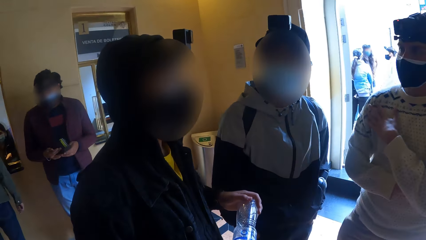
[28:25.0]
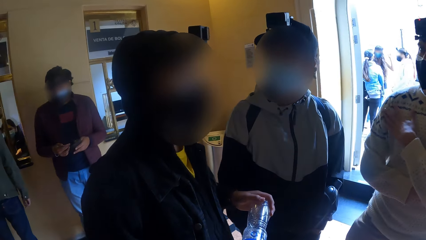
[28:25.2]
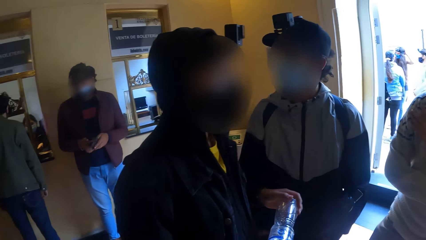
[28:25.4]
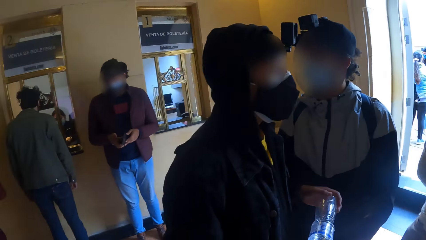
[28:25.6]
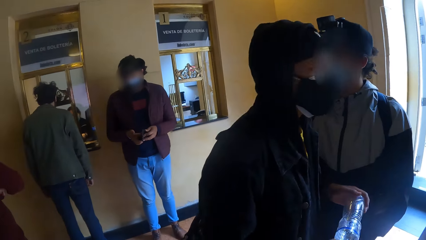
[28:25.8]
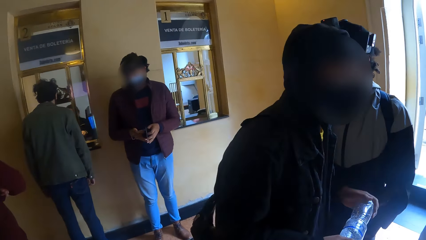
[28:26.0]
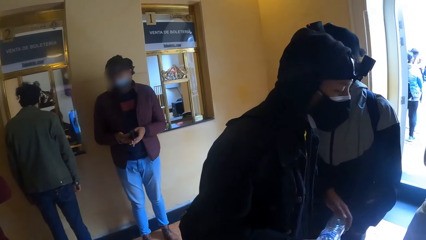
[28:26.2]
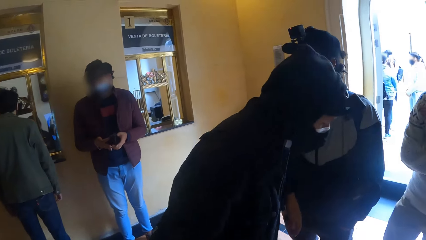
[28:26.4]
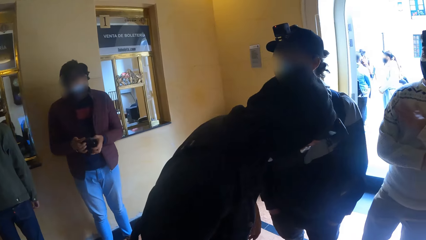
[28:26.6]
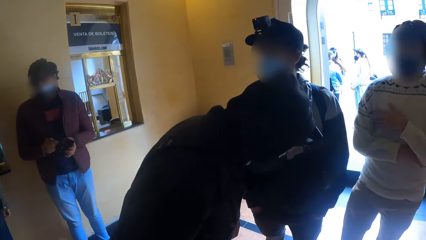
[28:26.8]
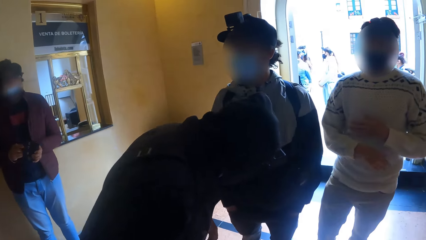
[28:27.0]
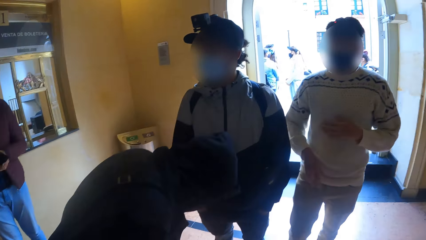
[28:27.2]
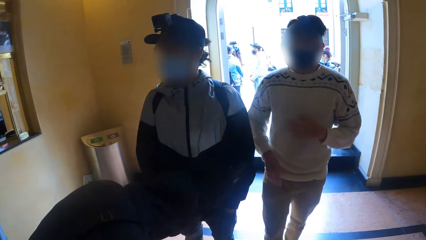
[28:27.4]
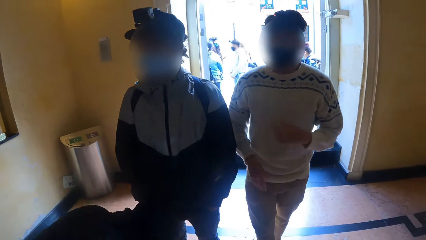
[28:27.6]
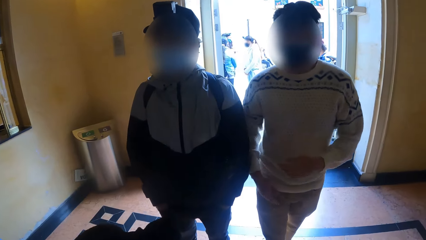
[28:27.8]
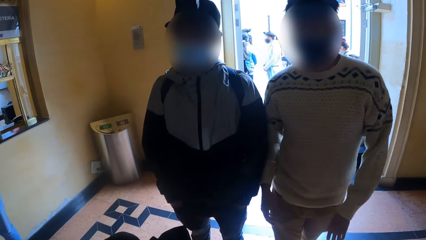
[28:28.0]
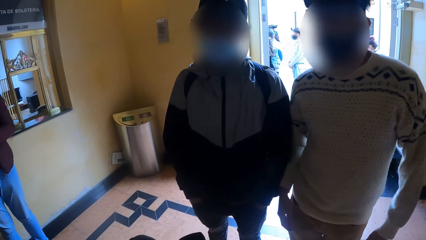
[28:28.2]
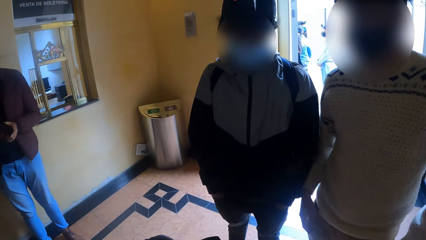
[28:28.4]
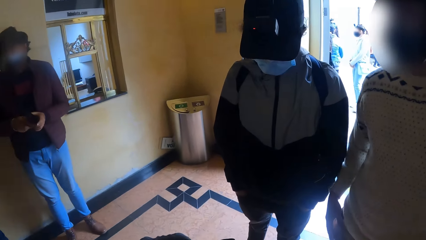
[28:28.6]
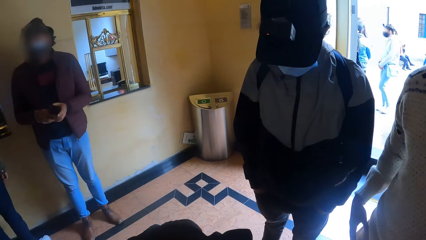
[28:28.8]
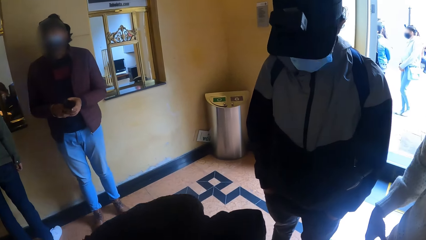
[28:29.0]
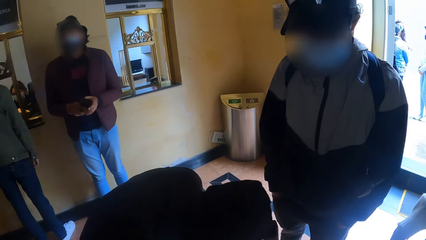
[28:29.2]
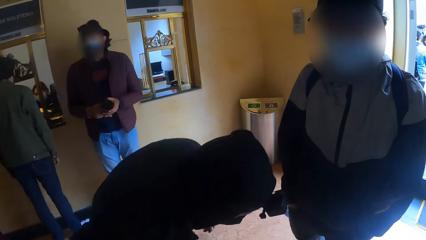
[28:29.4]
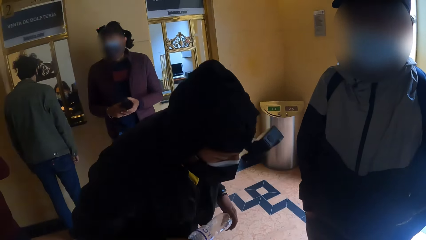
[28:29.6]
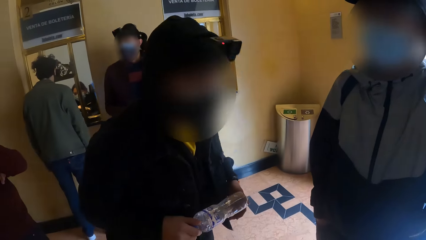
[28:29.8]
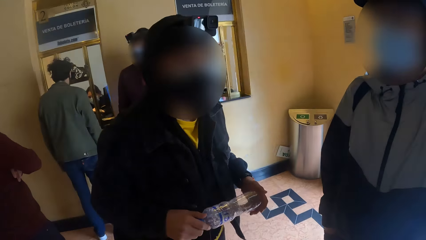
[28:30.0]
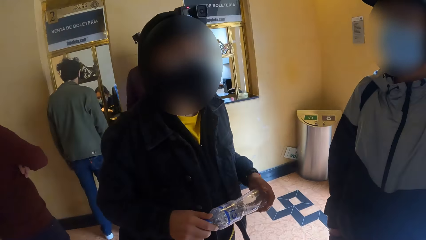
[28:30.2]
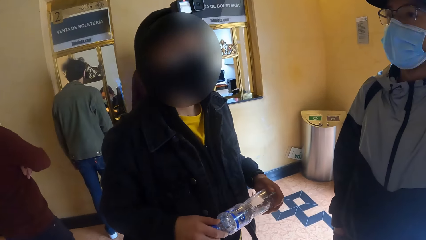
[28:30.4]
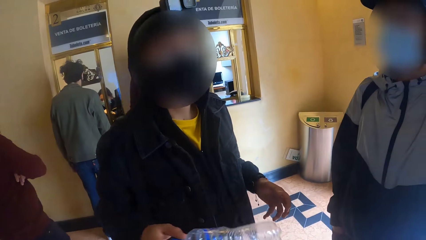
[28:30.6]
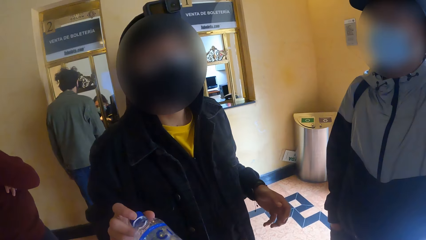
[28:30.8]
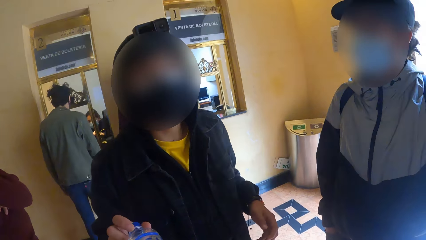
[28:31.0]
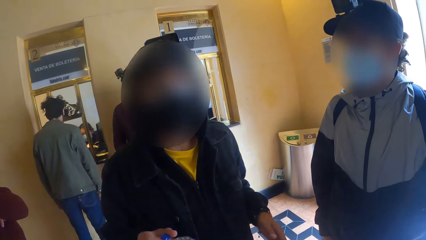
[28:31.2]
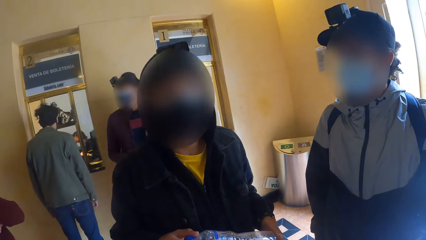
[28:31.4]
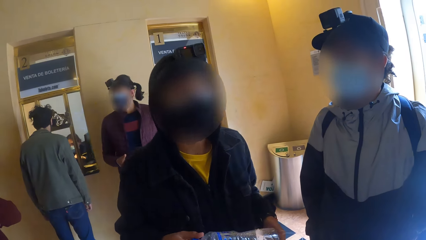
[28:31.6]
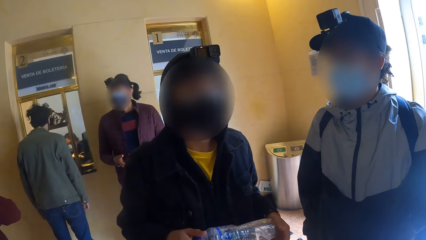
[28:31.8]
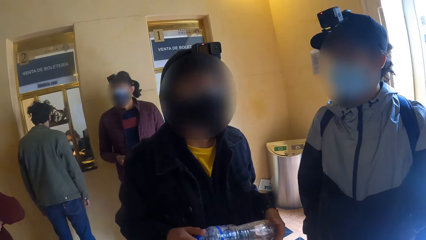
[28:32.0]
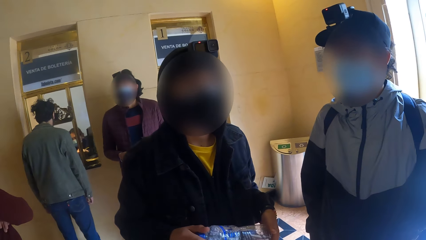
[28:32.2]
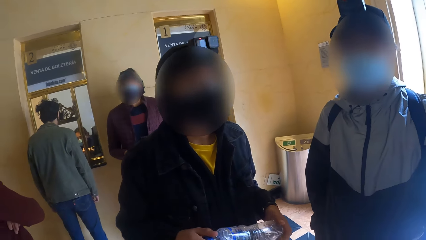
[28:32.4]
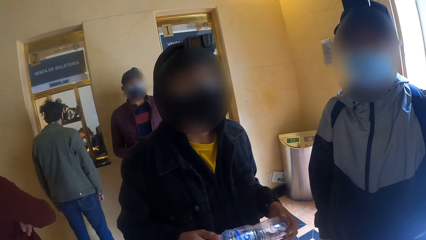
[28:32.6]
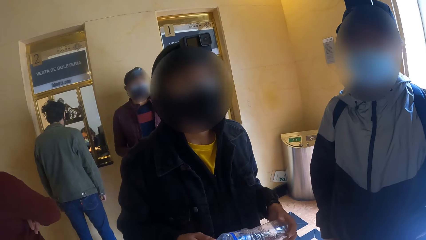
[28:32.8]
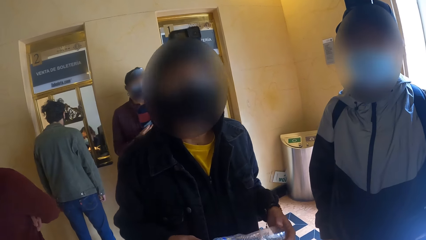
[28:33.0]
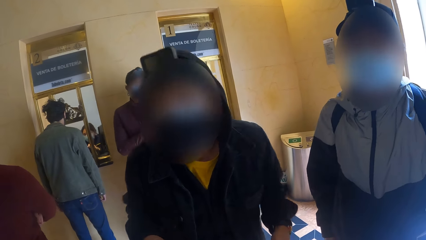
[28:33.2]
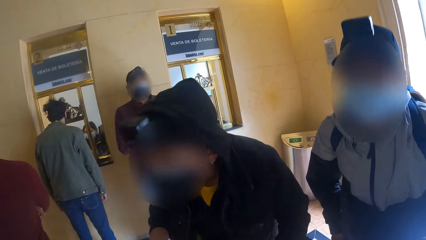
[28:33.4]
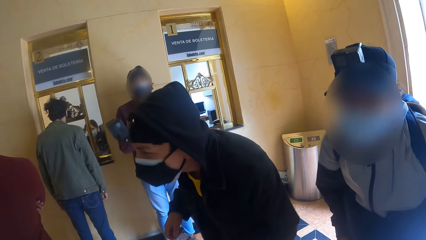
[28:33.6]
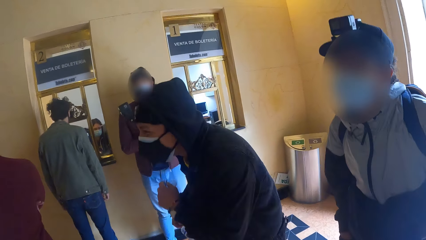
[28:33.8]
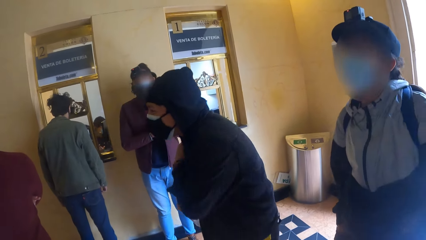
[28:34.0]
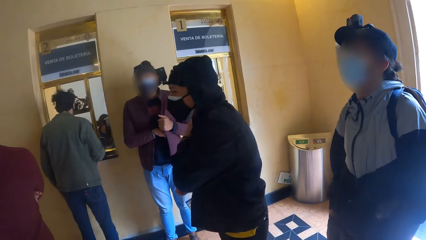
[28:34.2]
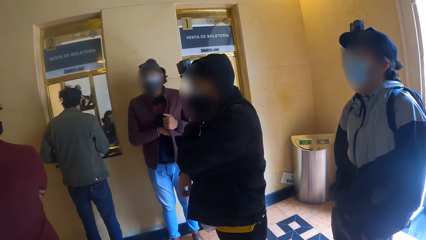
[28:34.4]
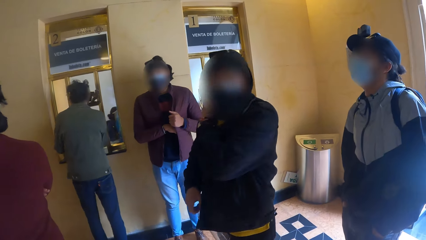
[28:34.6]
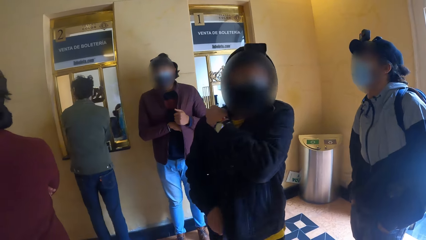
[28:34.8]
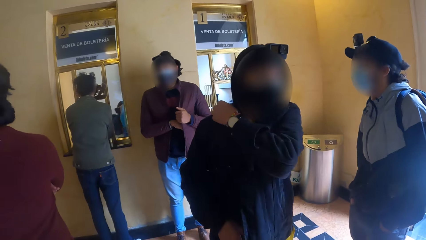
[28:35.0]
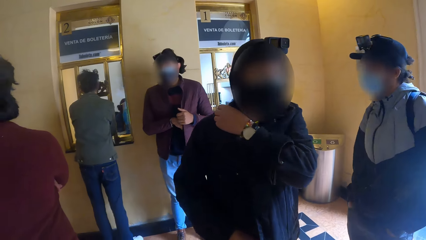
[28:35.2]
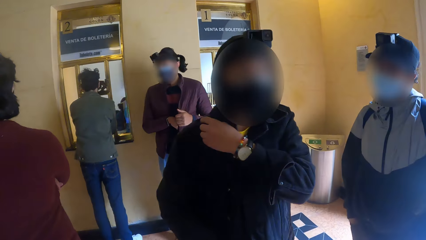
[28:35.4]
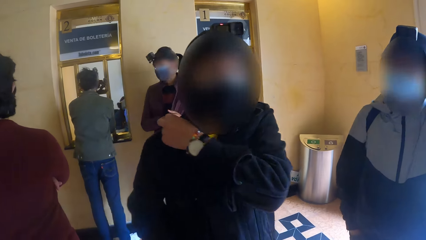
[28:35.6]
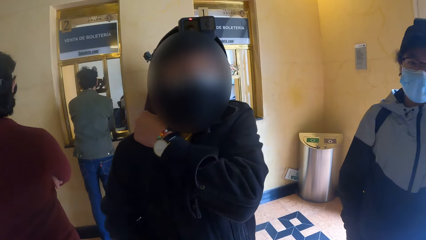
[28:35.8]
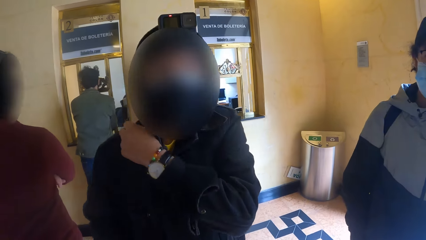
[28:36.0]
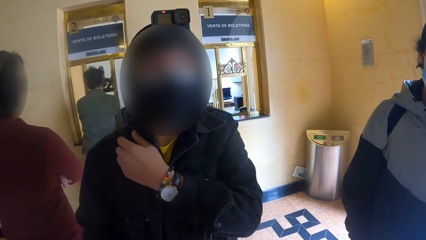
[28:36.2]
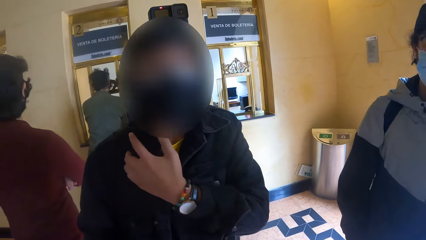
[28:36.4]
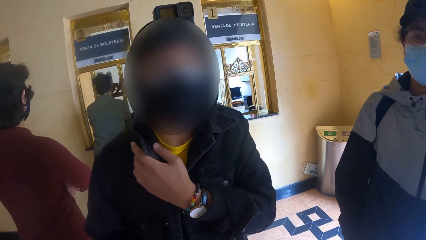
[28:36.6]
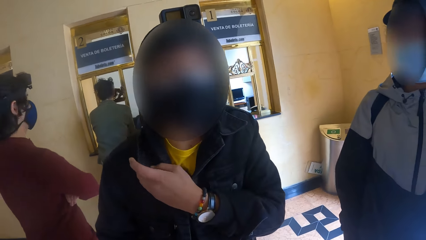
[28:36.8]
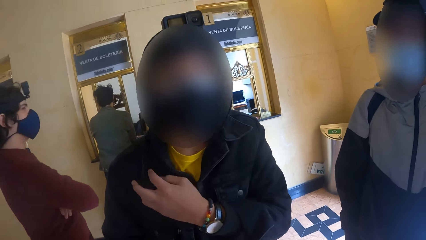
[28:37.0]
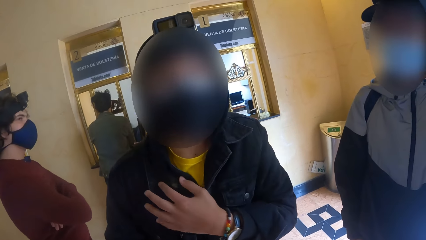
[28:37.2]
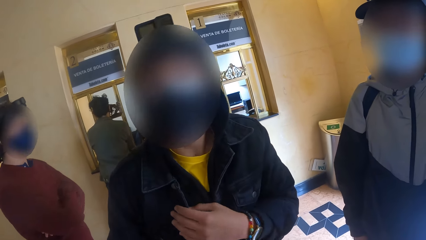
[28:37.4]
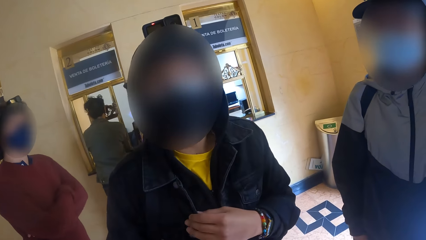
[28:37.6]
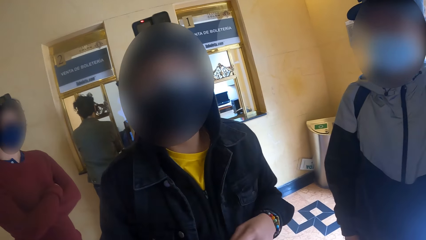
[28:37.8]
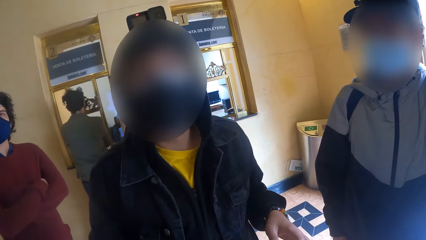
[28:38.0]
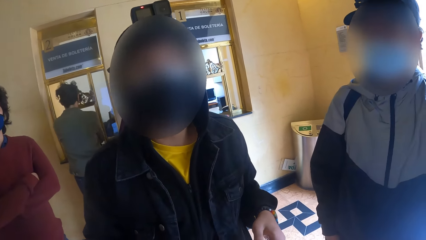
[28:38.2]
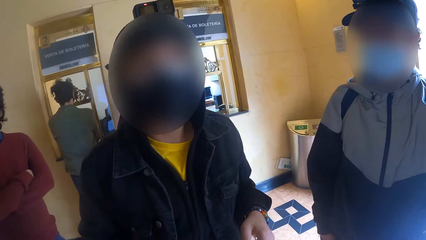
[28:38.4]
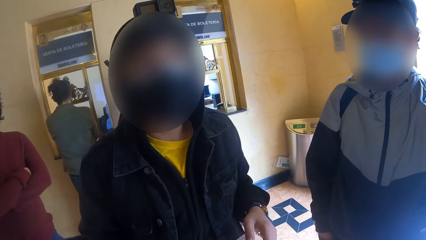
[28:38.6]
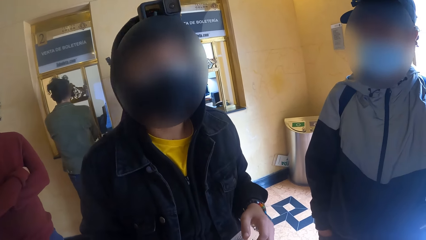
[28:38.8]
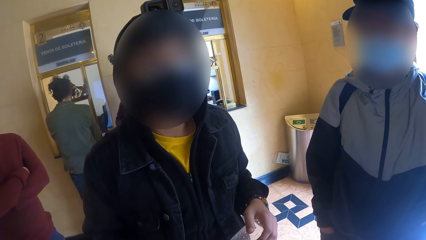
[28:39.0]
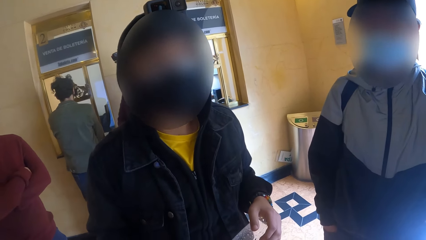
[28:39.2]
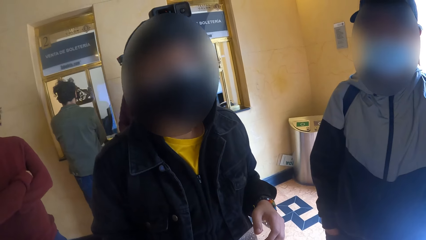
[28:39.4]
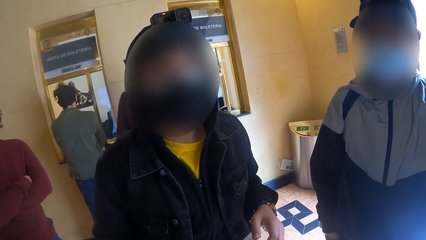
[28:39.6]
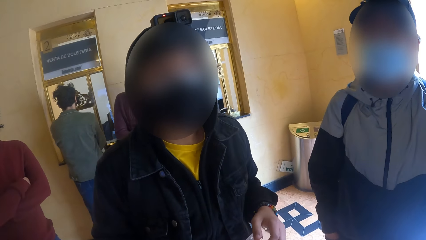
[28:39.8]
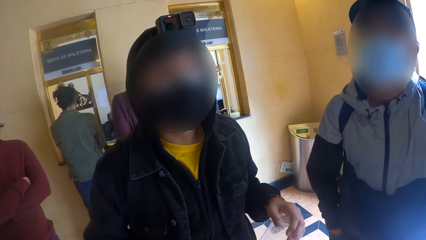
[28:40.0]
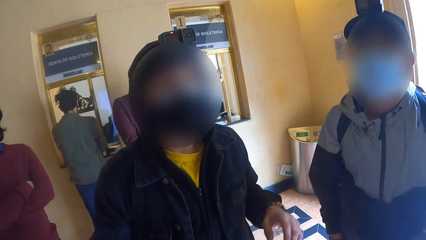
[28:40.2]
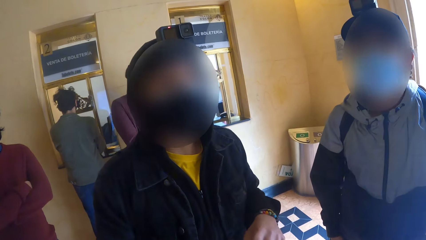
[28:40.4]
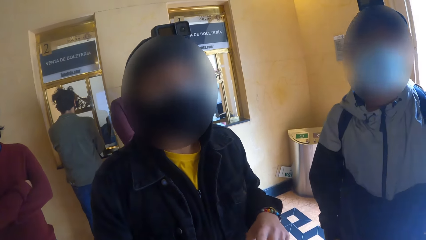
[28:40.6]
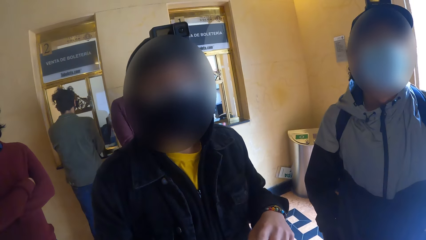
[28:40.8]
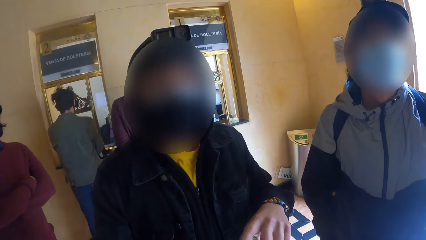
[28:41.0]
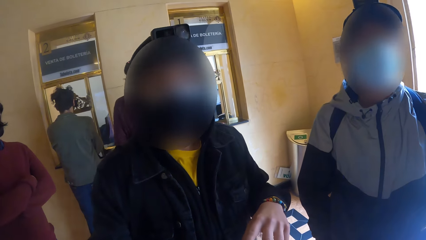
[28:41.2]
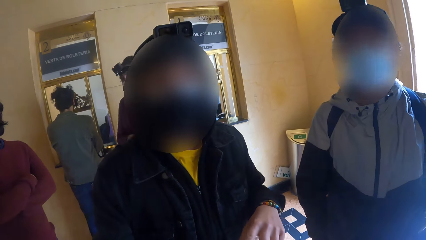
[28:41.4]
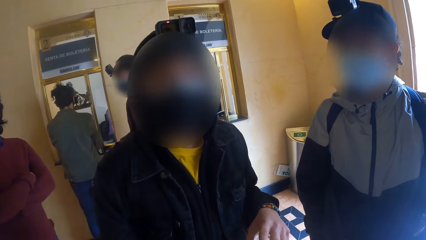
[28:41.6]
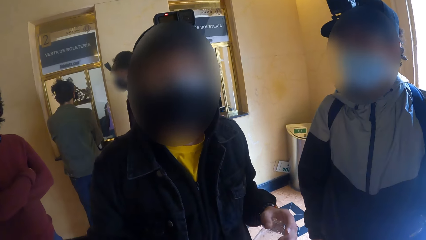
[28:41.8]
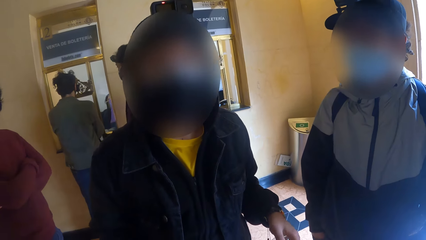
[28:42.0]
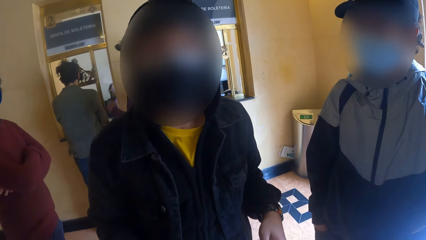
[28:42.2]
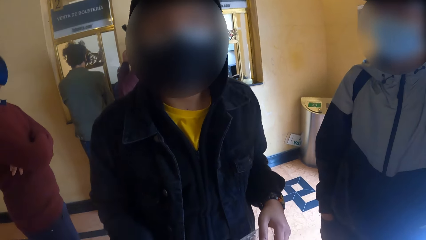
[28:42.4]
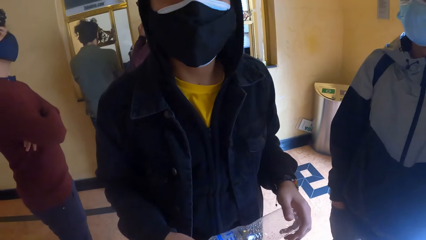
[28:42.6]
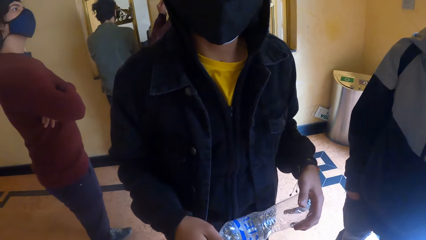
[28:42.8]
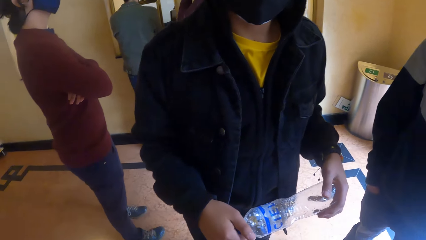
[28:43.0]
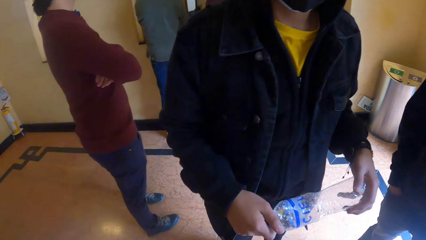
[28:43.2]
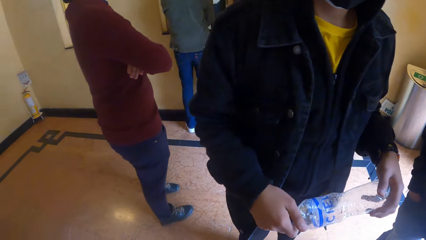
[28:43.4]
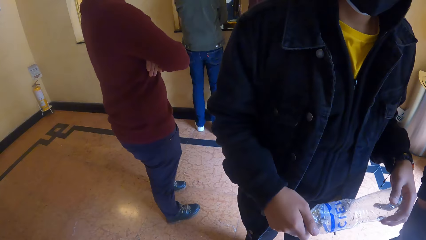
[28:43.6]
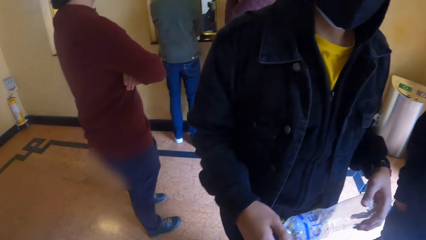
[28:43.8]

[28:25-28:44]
The man bends and picks something down. The man stands. The man holds a bottle in his right hand with his left hand. The man shakes the bottle with his right hand. The man holds the bottle in his right hand with his left hand. The man adjusts the handle of a bag on his shoulder with his left hand.
